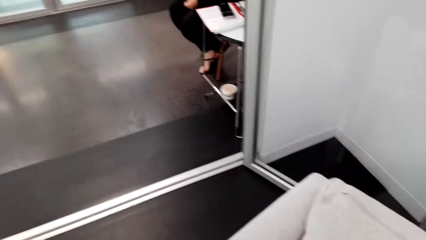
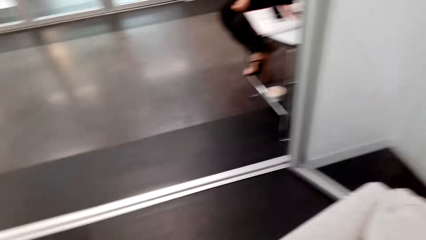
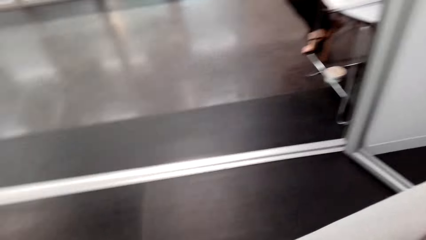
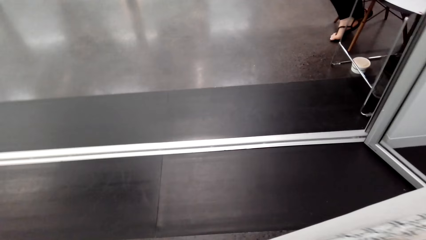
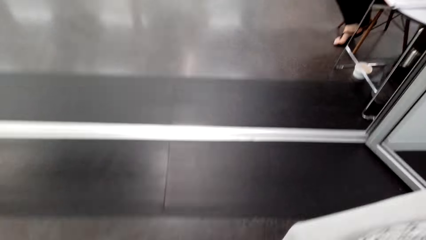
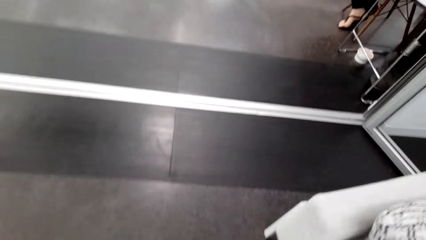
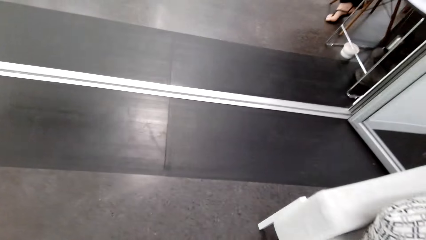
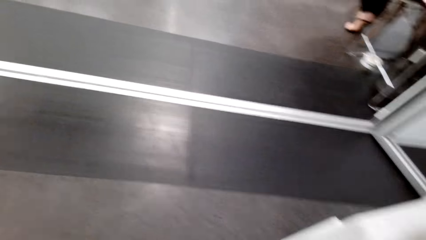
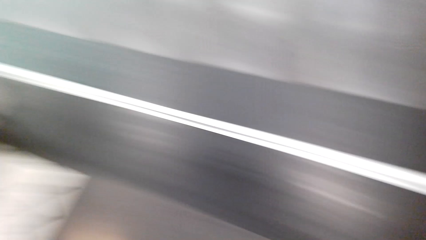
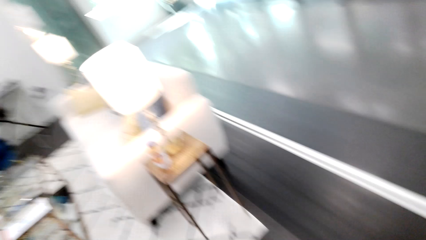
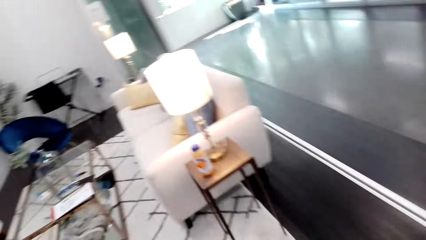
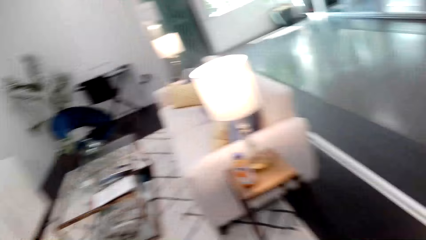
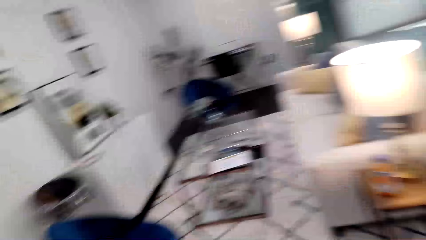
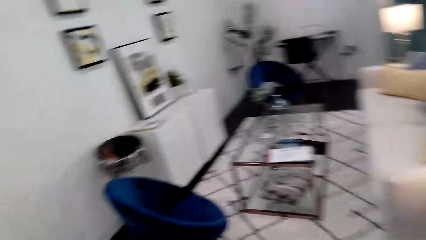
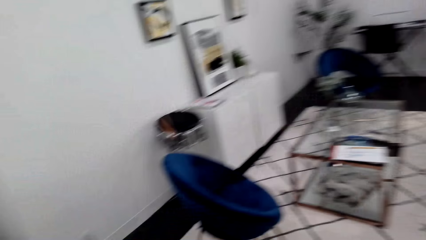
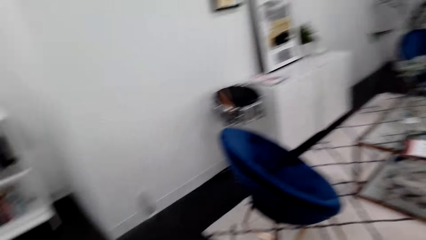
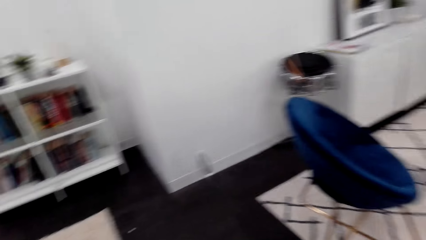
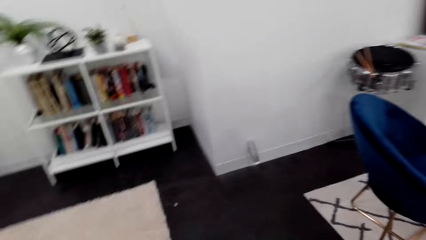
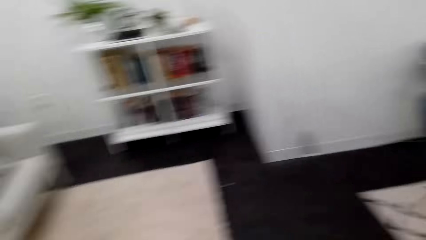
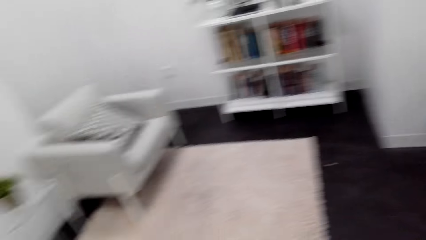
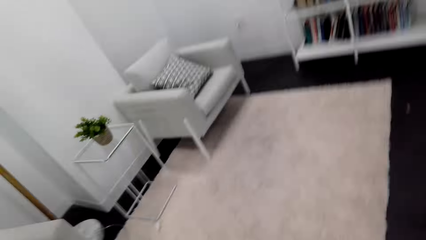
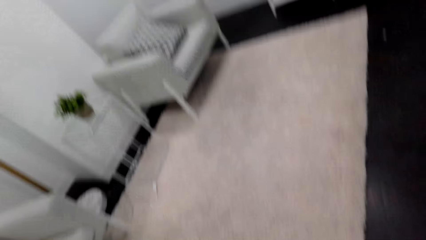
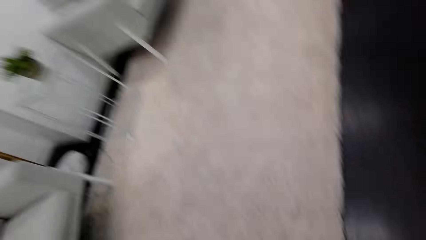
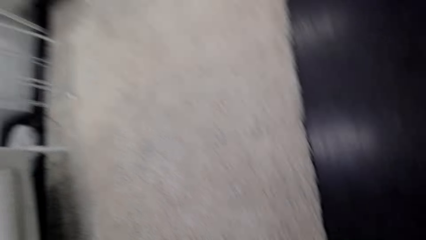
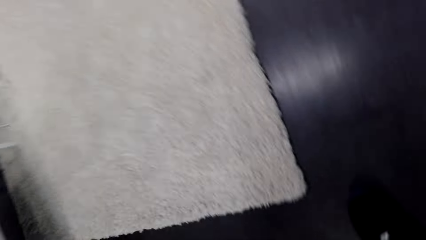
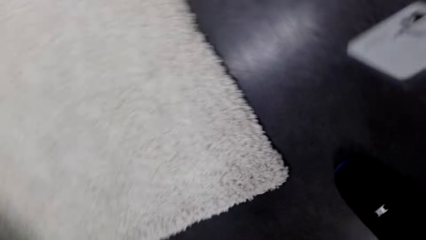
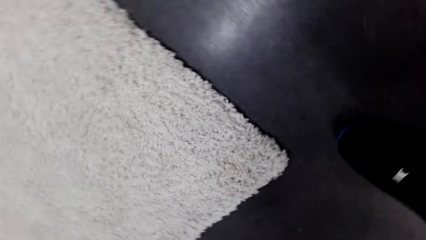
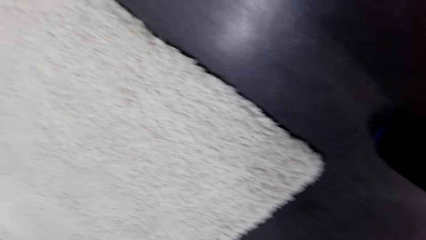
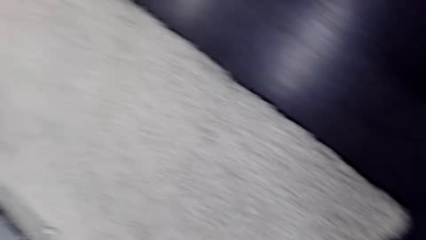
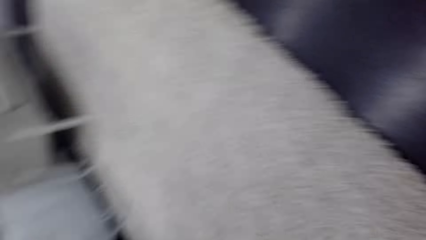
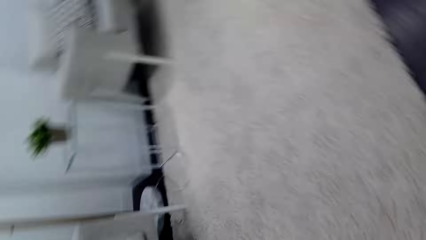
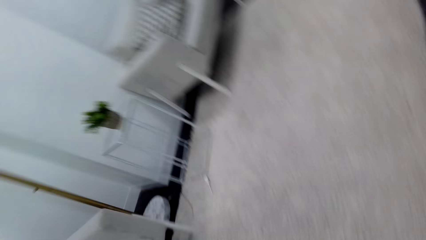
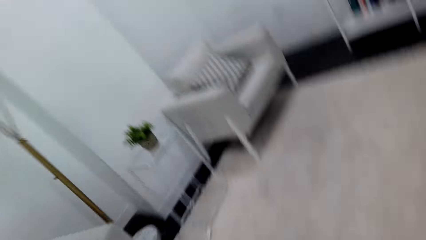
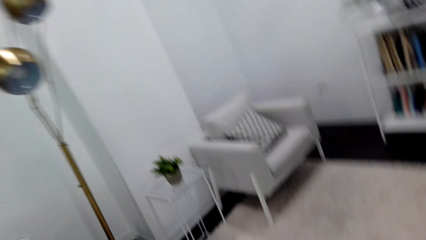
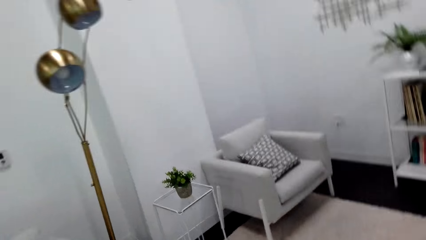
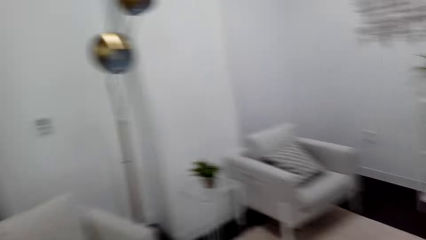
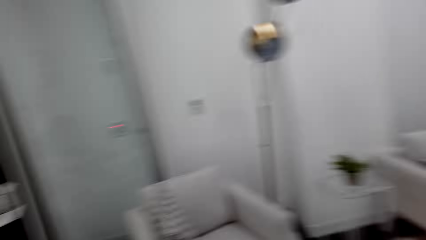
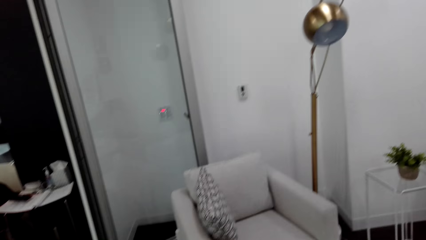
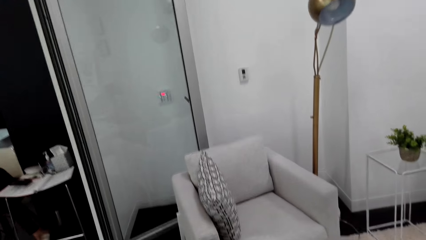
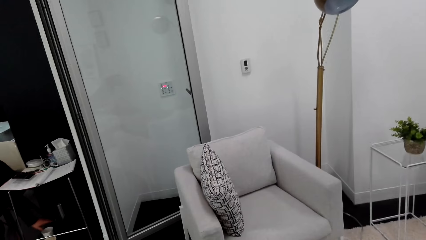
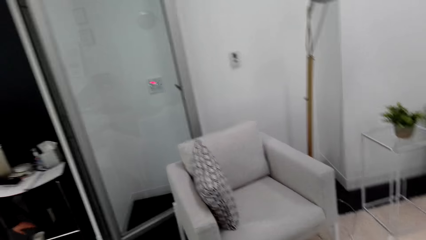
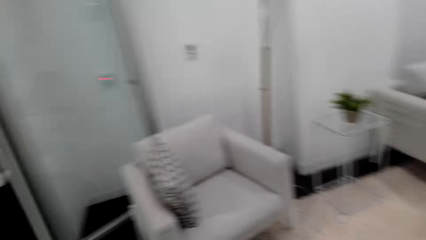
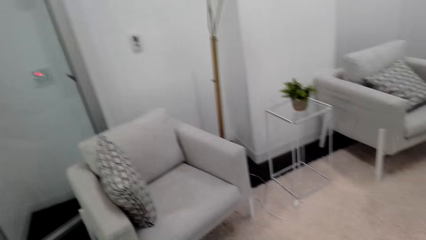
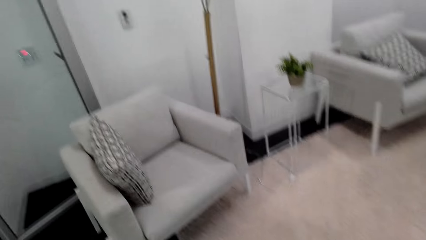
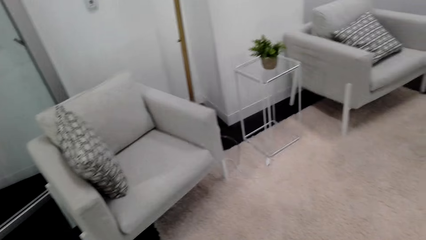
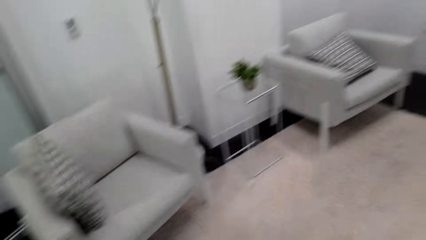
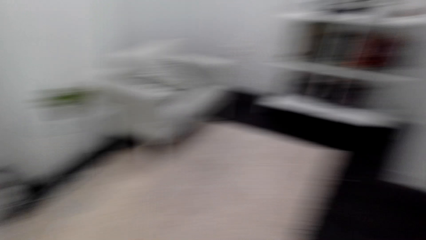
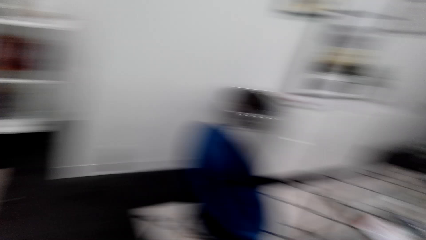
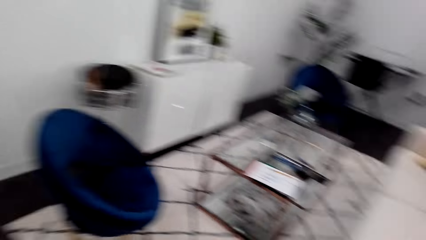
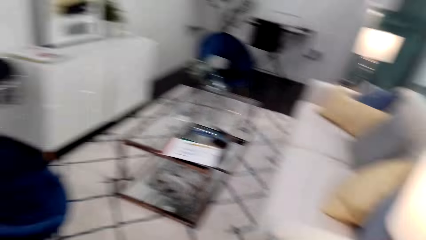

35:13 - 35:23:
The camera wearer returns the cushion. They look around the house.

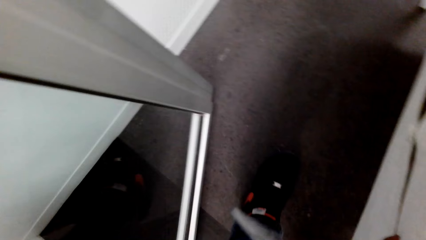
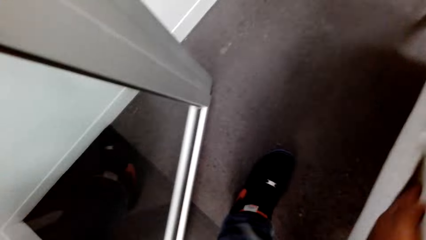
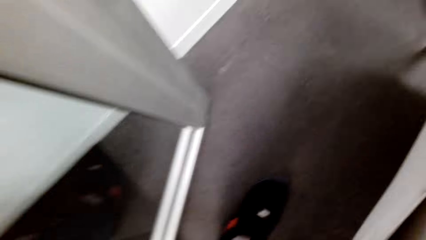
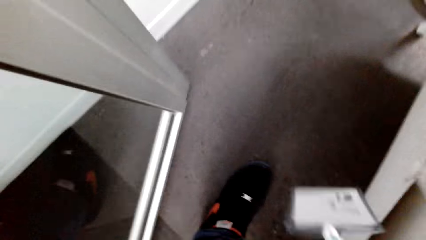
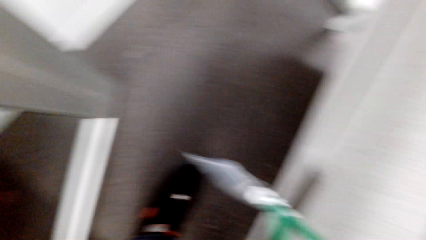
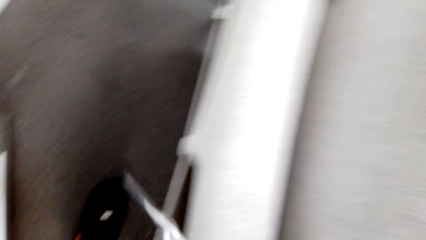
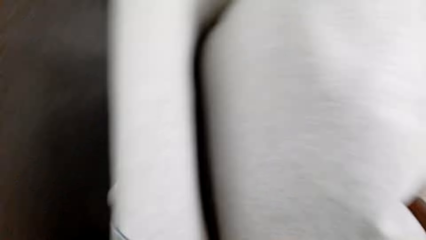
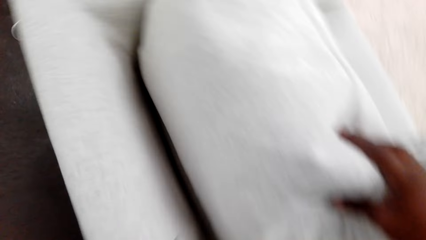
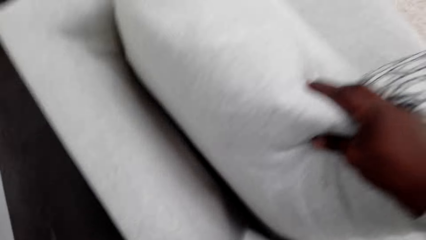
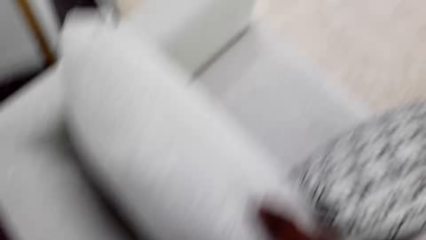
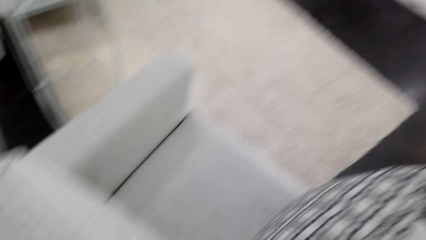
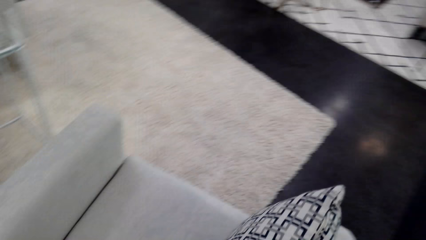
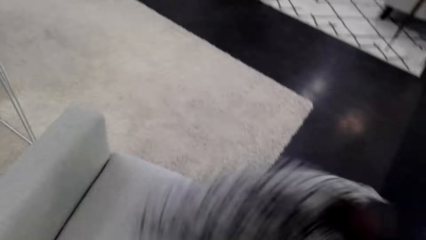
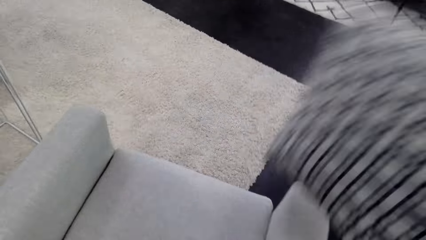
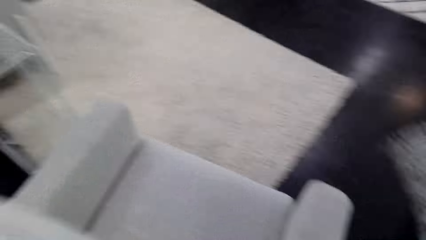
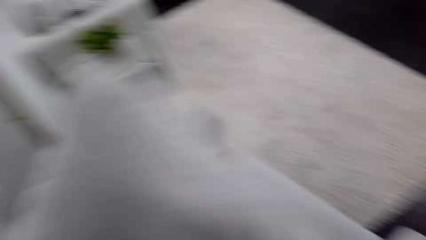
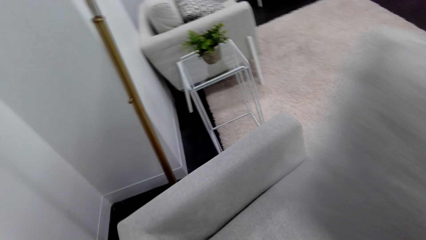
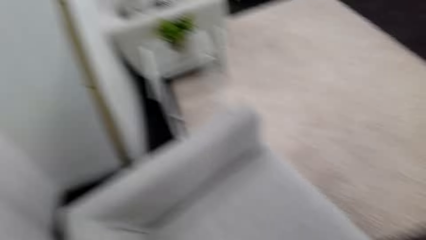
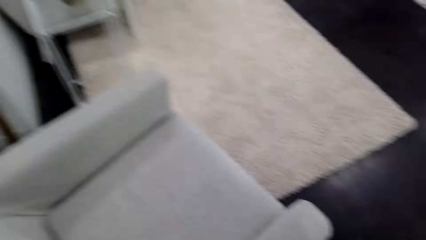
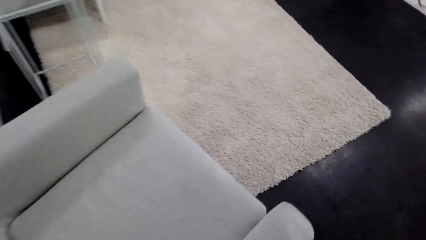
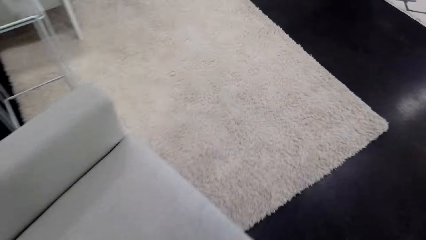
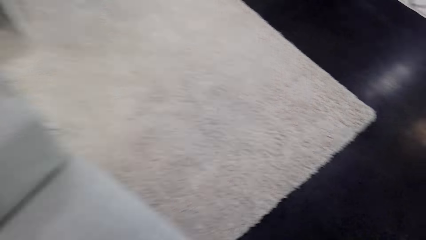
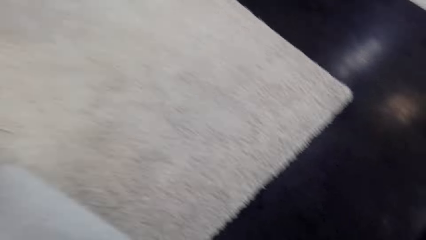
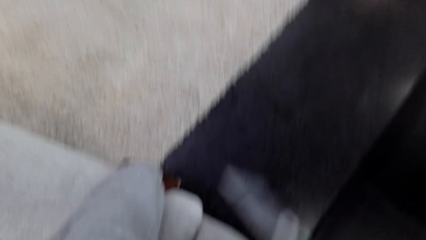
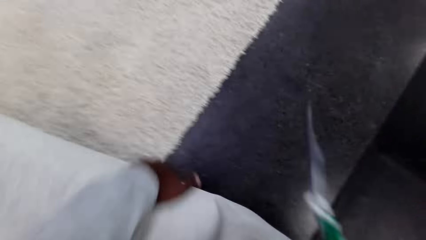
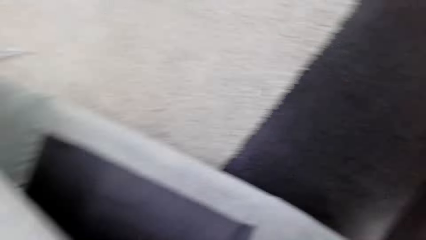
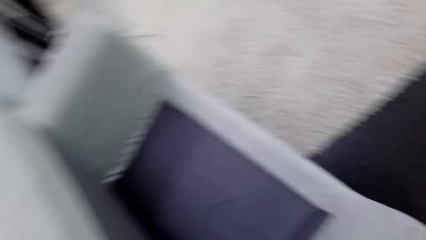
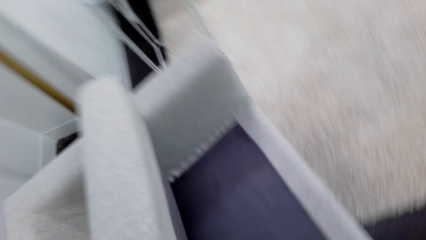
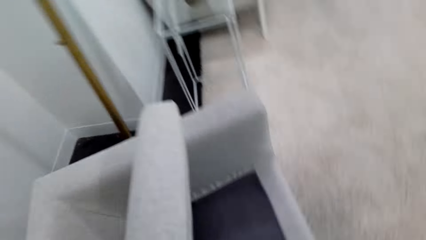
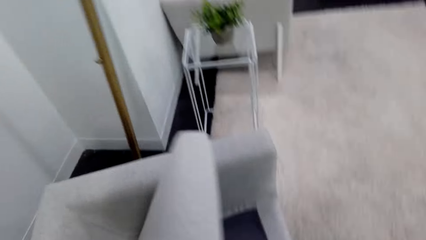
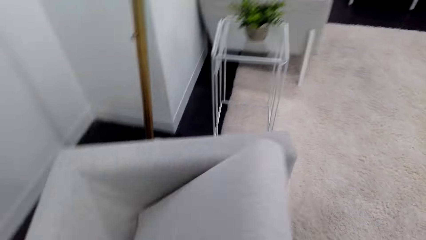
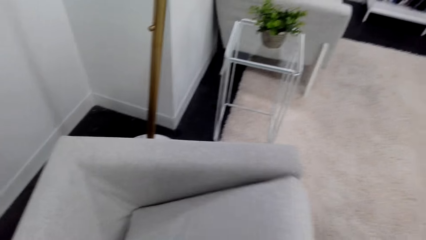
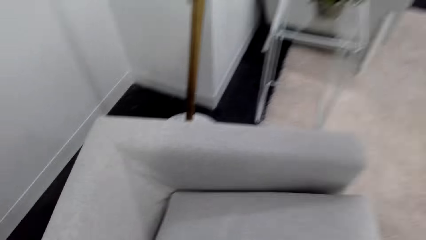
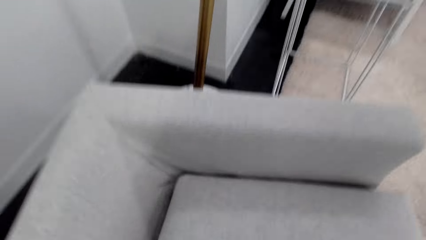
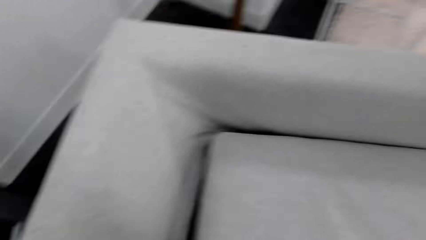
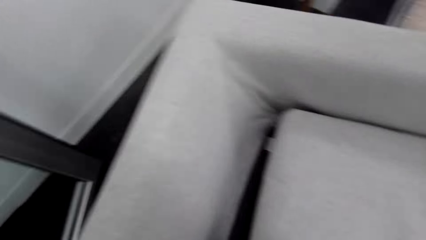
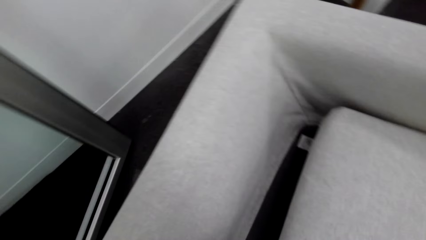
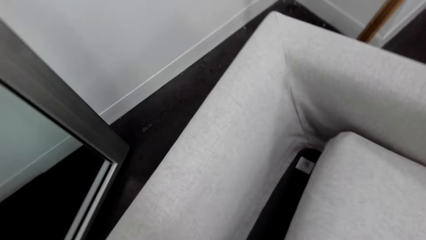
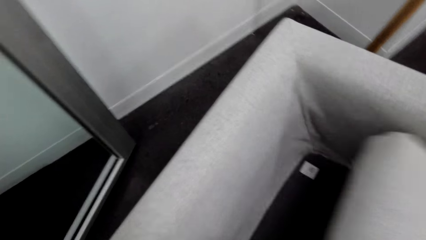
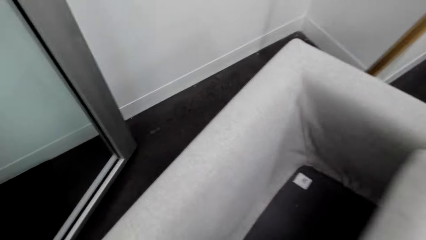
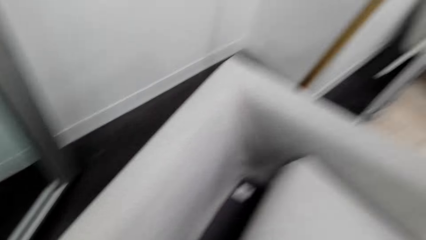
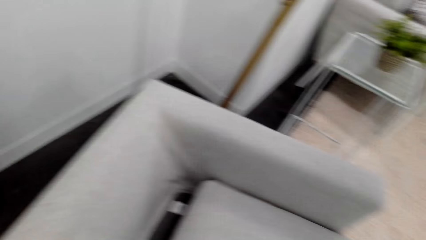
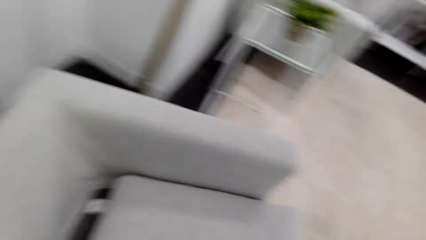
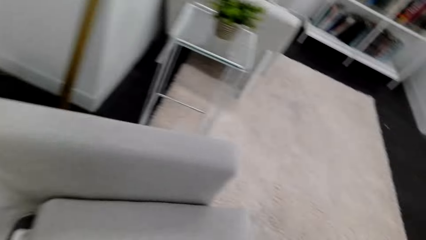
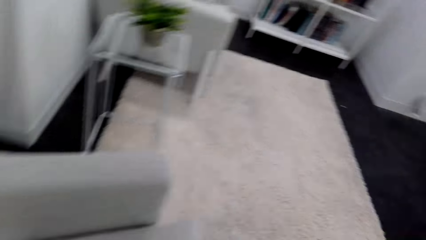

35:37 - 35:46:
The camera wearer searches the seat. They touch the cushion. They pick up the cushions.
